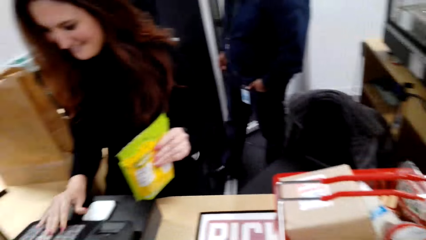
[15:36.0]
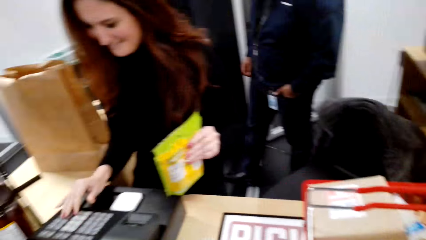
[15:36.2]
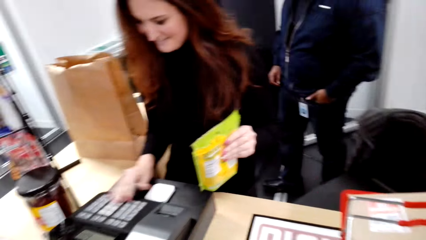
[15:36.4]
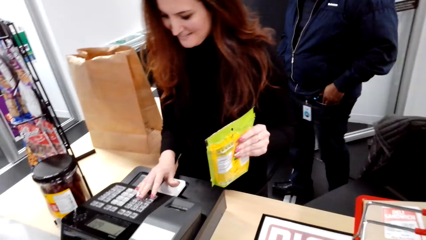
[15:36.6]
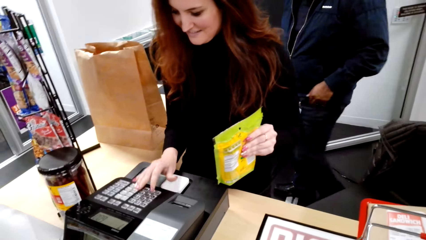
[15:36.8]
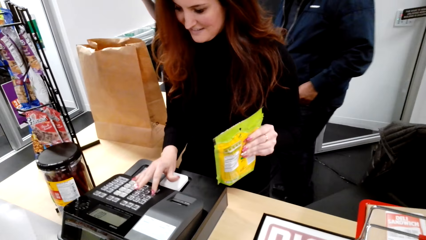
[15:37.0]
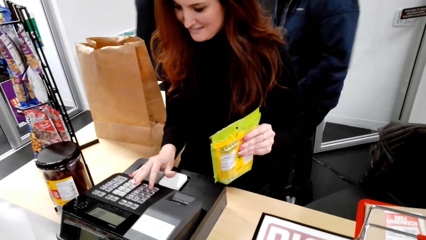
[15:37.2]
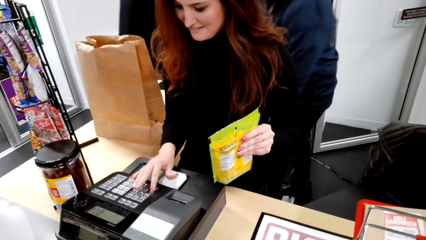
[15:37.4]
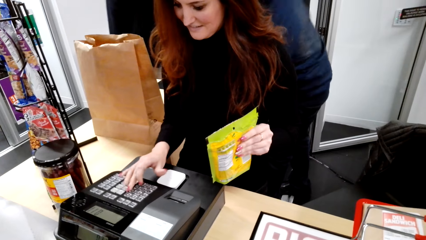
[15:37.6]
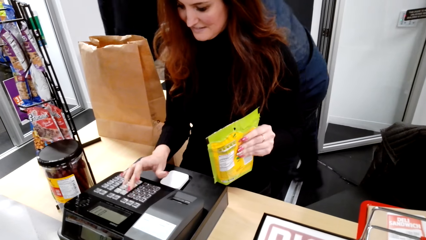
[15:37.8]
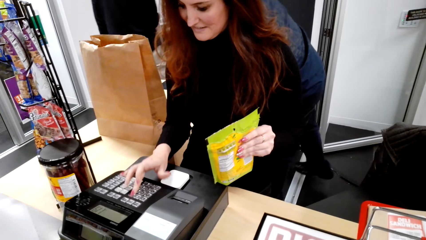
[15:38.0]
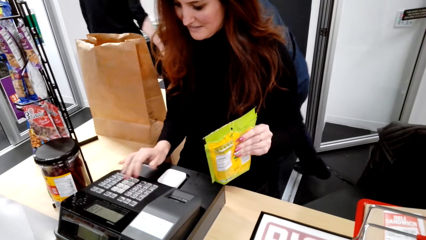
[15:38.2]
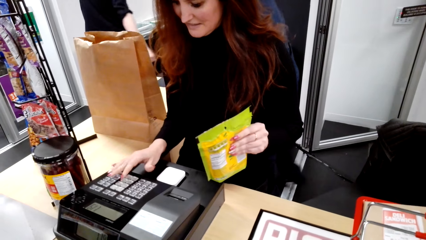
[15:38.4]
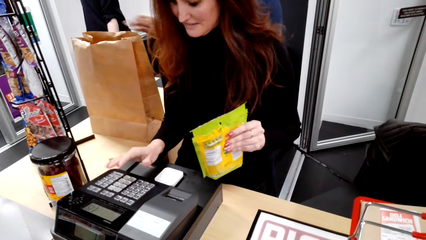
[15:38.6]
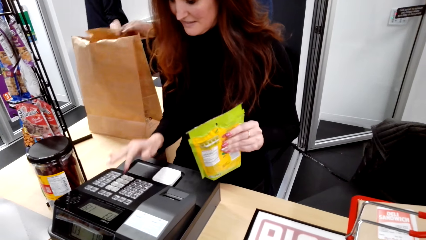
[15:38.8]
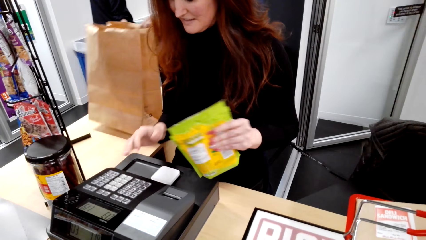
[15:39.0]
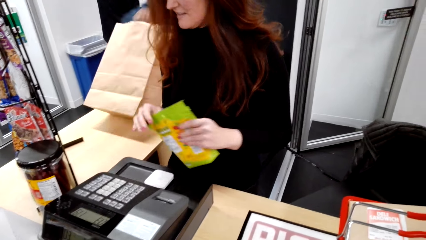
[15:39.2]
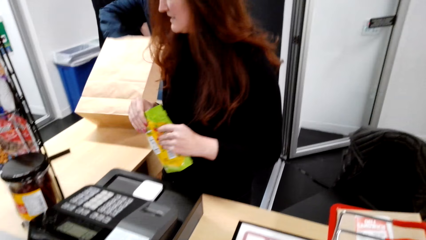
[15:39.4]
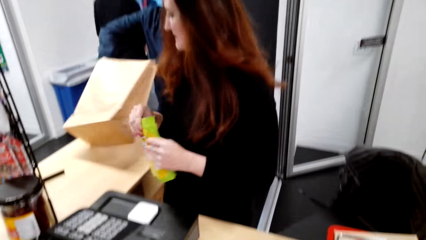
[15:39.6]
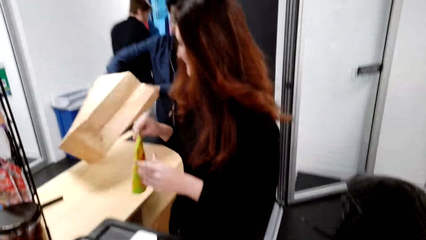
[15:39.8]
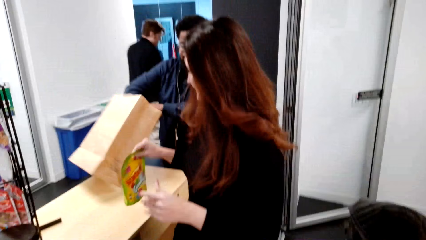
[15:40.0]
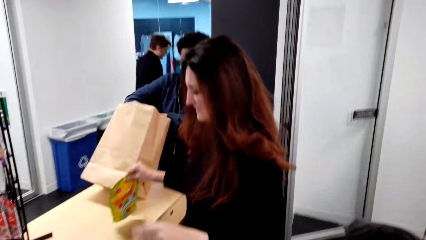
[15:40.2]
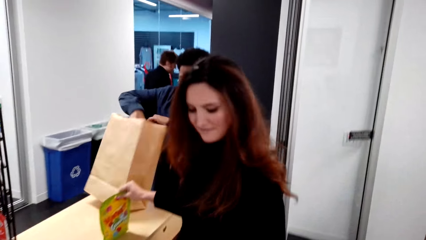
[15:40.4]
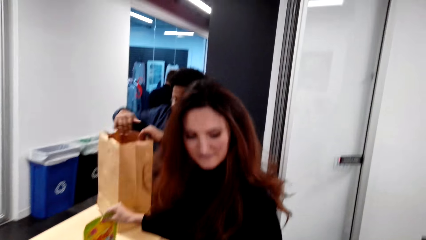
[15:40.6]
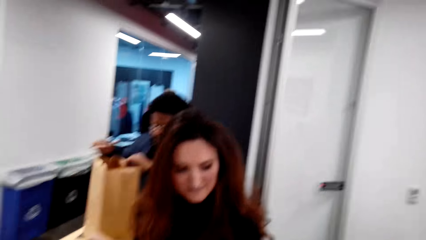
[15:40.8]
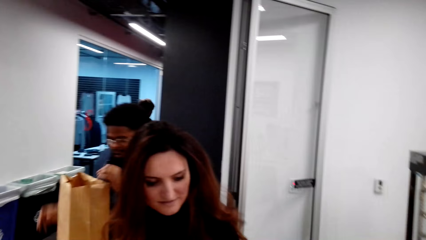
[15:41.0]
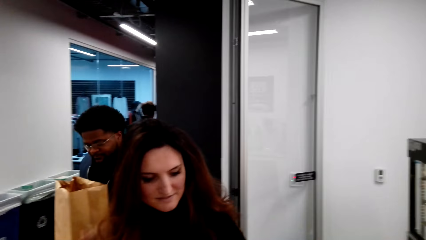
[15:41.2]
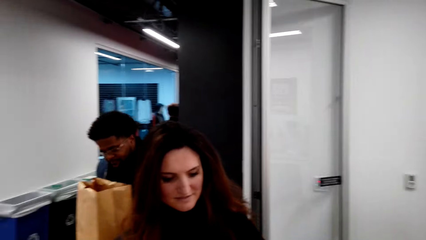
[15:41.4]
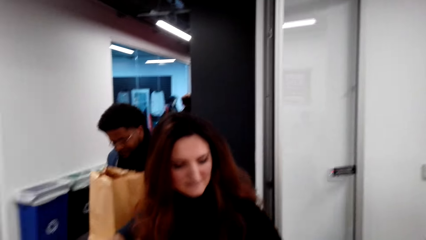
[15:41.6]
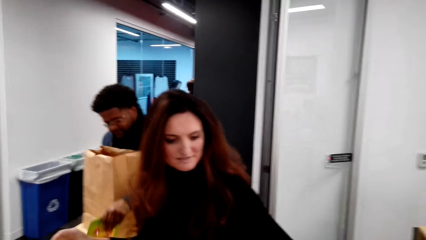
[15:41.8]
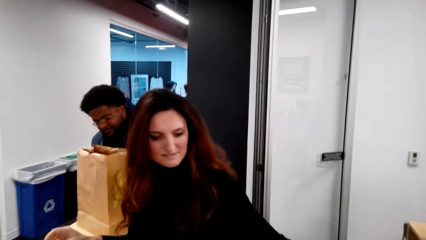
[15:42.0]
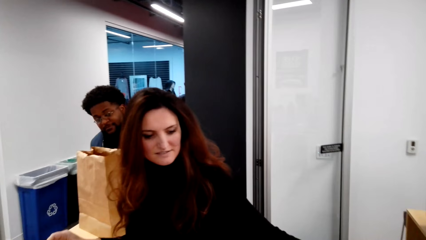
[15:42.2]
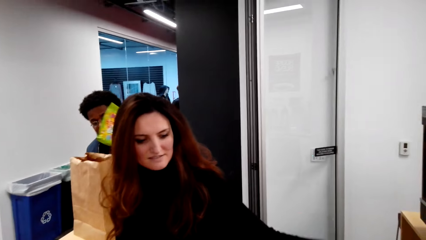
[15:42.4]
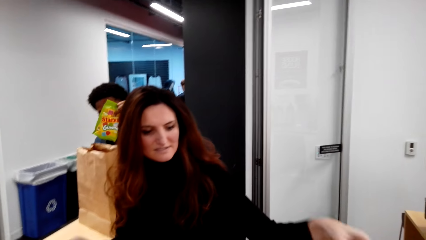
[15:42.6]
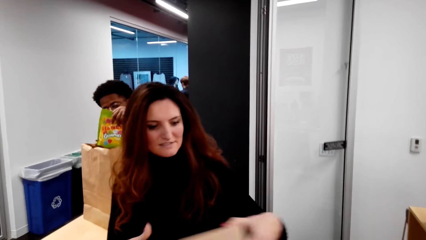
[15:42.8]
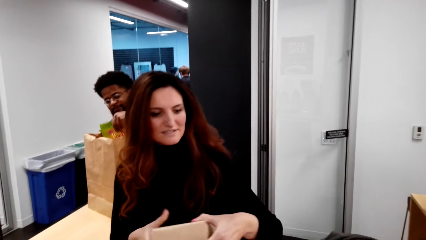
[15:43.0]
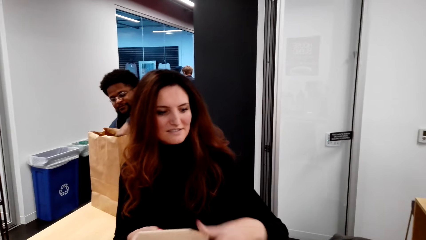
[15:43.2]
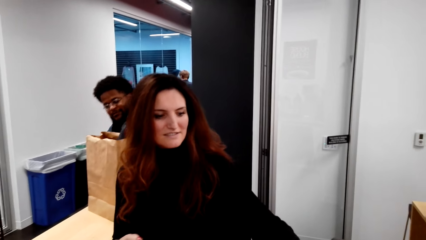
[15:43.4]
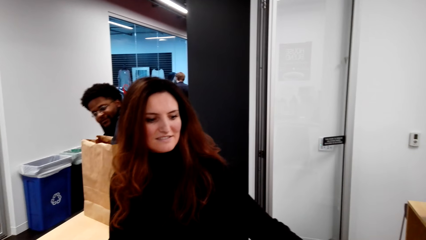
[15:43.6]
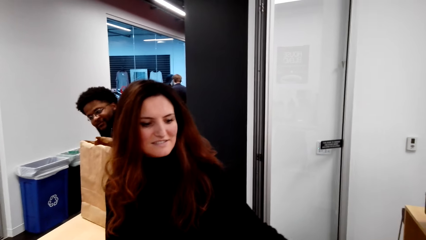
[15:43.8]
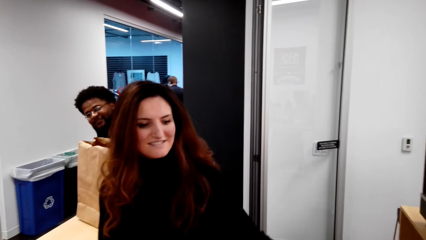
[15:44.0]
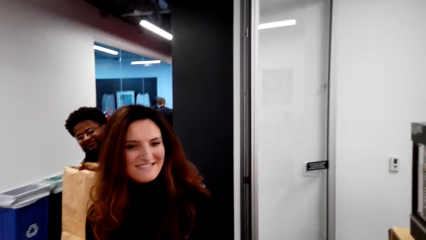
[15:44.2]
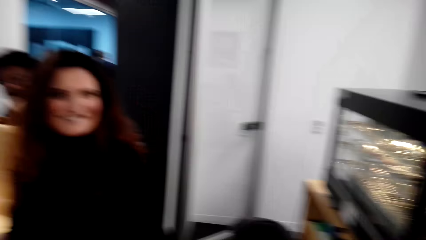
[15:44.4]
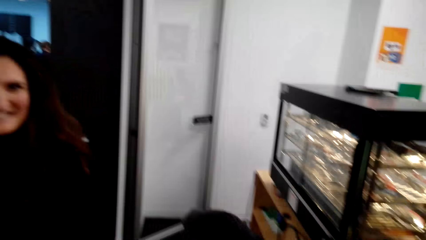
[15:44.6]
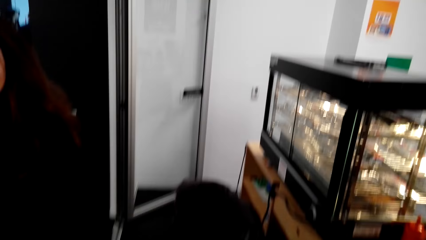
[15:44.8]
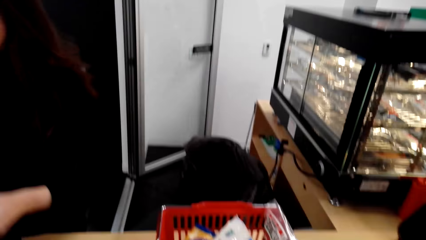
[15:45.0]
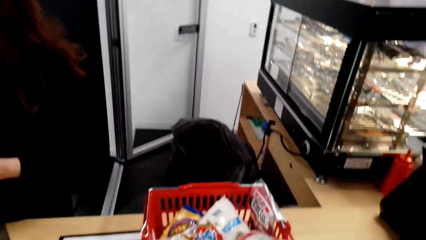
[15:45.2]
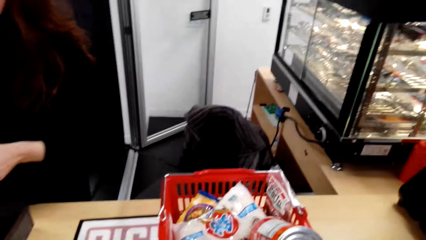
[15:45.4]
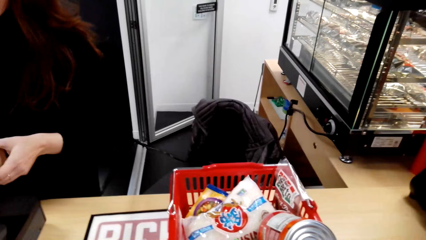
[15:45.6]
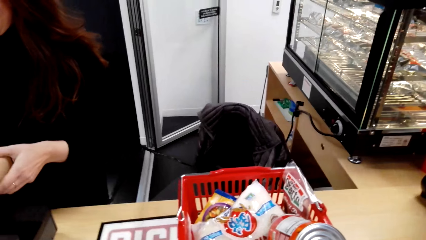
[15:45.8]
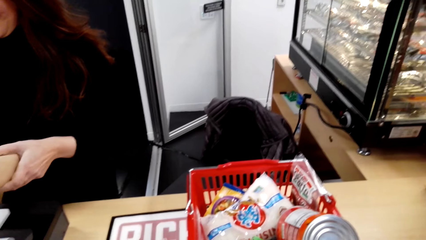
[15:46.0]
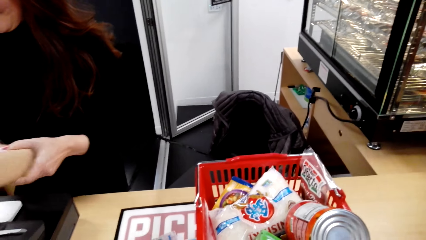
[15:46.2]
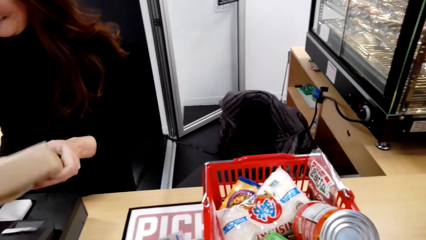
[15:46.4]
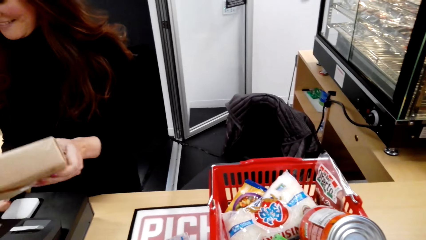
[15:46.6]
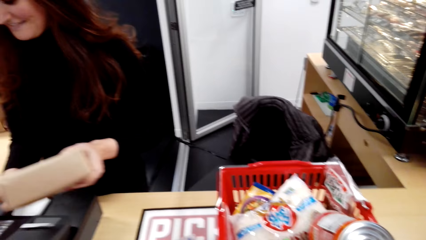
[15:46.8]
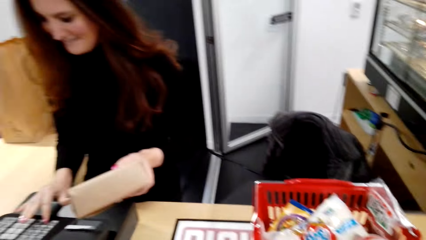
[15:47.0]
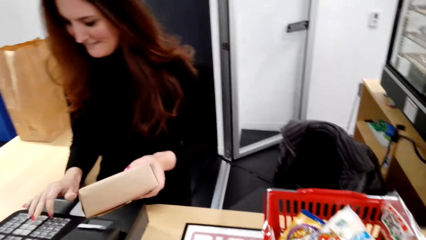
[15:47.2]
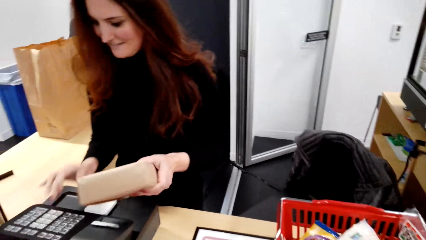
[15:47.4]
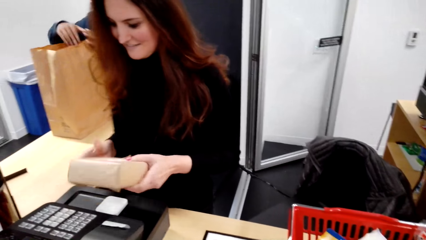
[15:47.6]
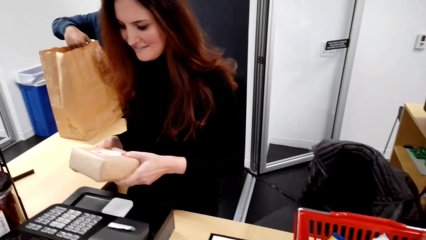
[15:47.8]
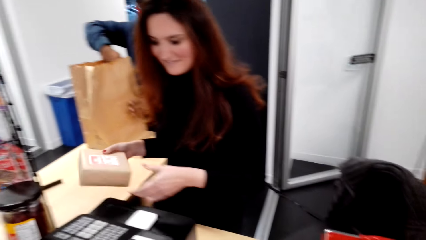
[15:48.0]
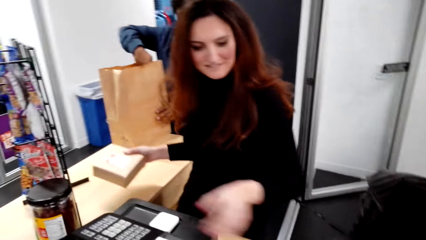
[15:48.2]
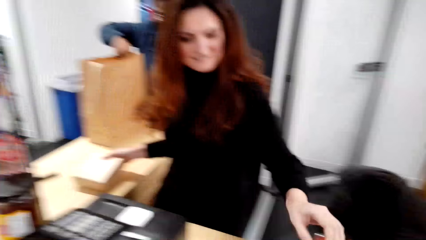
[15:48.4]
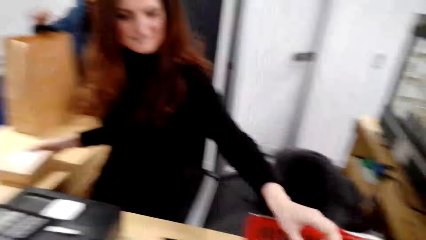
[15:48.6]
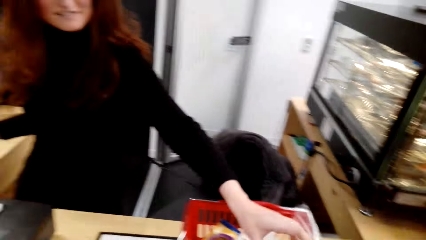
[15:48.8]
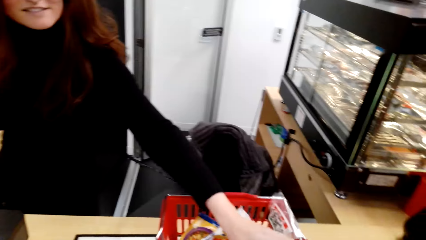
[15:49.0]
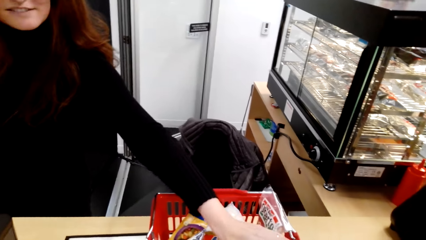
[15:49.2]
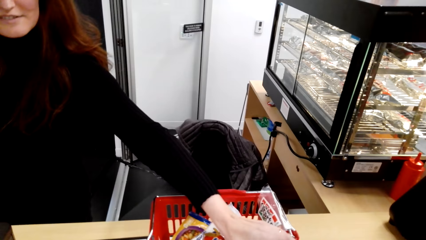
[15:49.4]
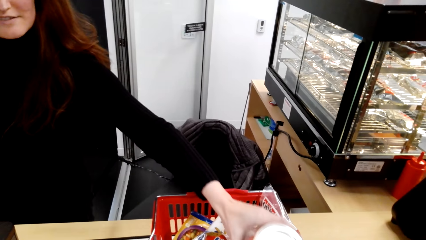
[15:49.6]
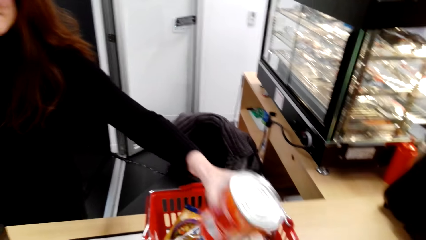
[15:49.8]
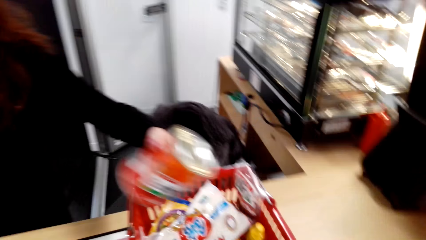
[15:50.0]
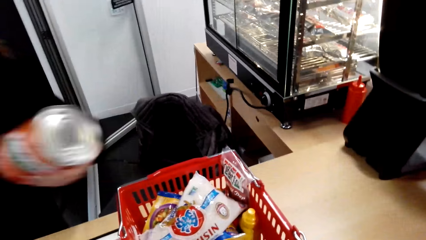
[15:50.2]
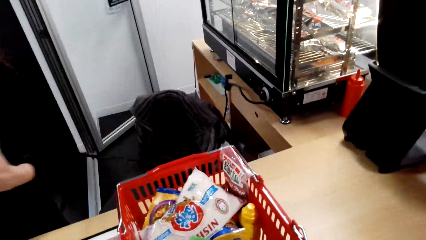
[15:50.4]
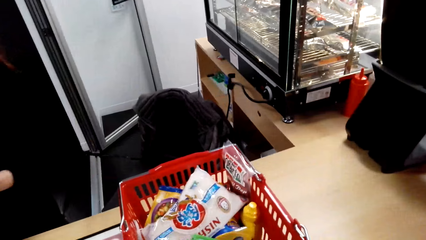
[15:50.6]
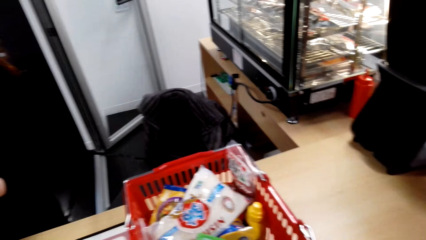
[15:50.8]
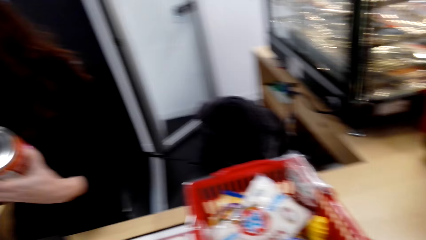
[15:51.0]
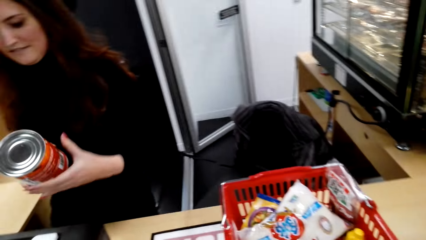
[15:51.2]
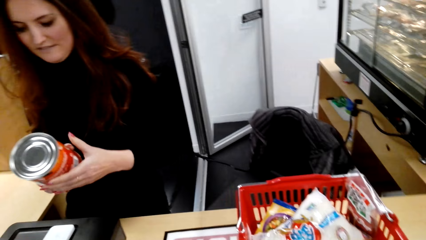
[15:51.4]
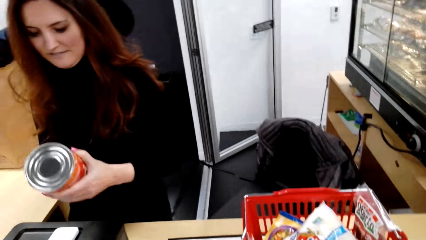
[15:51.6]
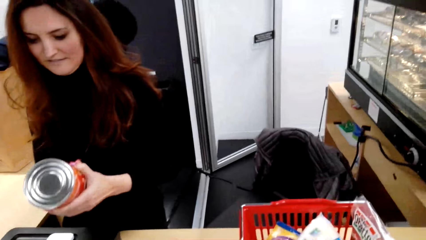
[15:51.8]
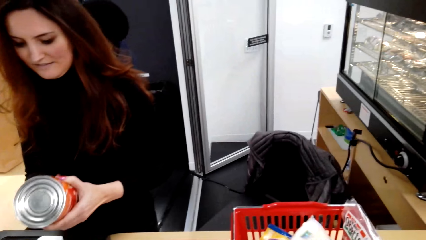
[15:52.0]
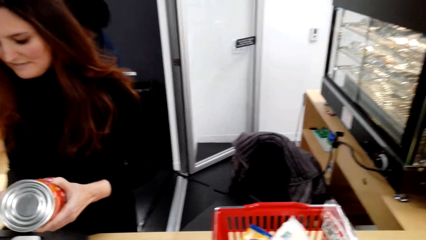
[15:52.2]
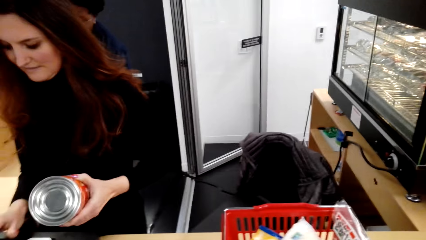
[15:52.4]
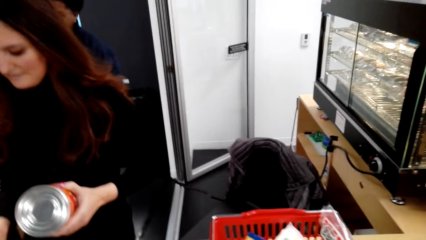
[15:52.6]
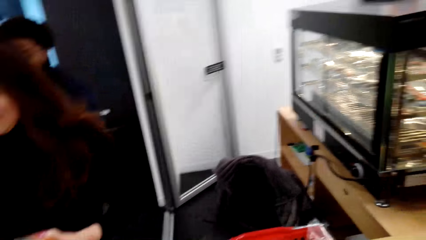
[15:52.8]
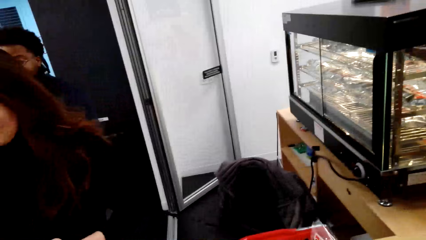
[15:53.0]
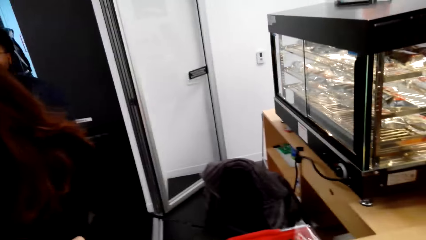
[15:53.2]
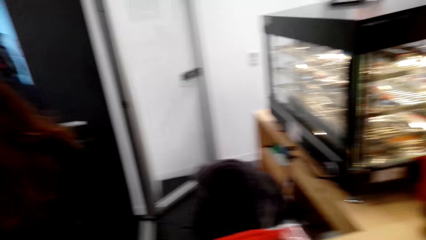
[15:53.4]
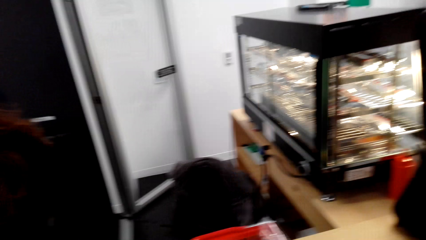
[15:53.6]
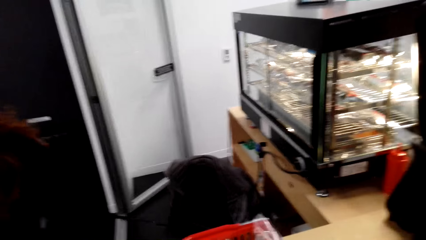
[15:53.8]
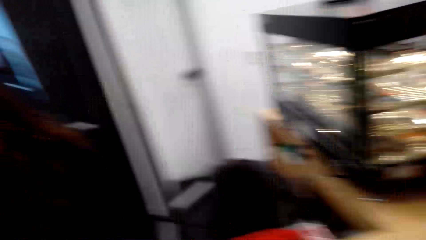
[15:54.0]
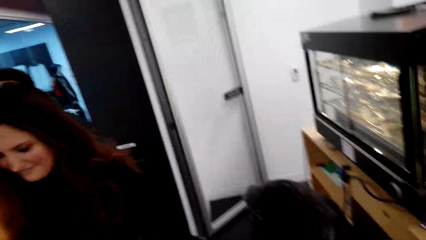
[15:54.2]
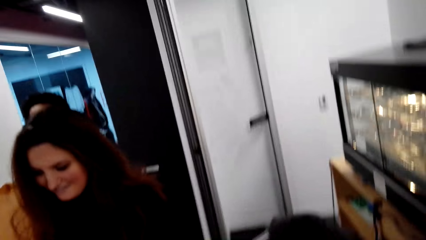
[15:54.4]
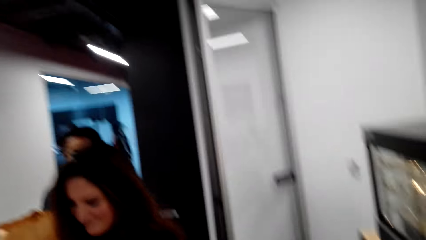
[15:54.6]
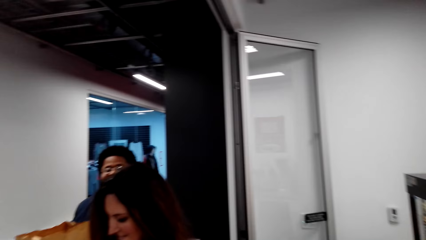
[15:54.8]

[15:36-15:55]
A cashier holds something. The camera wearer talks with the cashier. The cashier operates the cashier teller machine. The camera wearer talks with the cashier again and looks around. Another person picks up a pack bag on the counter. The cashier puts an item aside. The camera wearer talks with the cashier and looks around. The other person packs an item in the pack bag. The cashier picks up something. The cashier operates the cashier teller machine. The cashier places an item aside on the table. The cashier picks up an item on the tray. The camera wearer talks with the cashier and looks around. The cashier operates the cashier teller machine.
